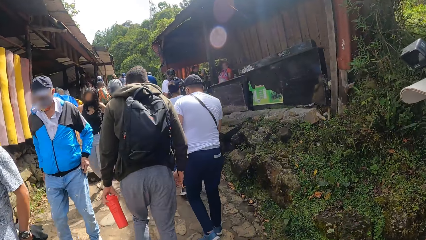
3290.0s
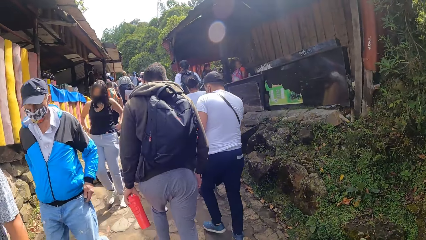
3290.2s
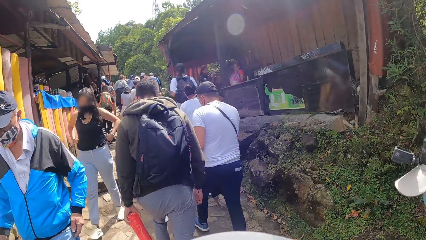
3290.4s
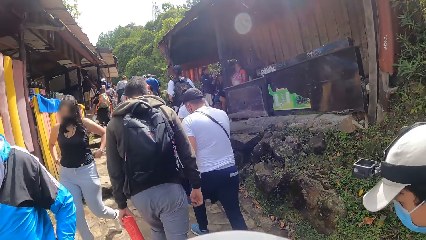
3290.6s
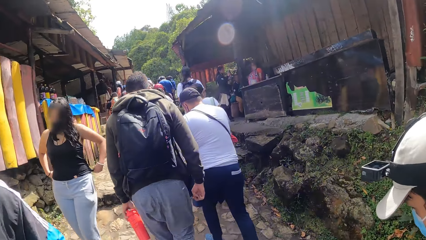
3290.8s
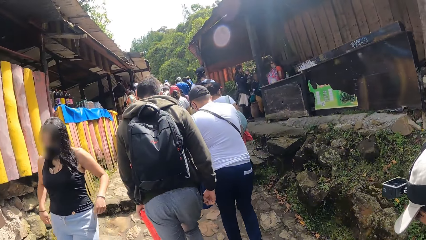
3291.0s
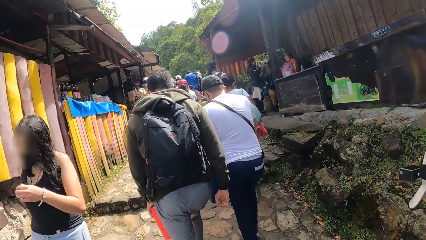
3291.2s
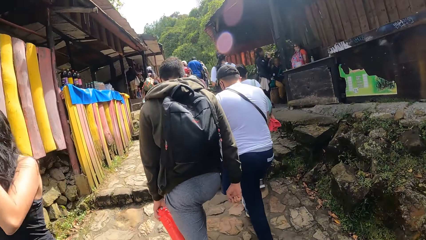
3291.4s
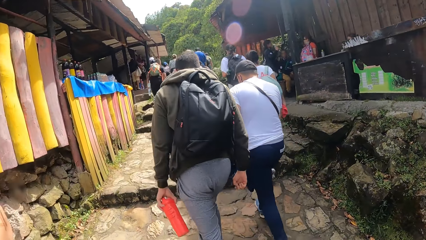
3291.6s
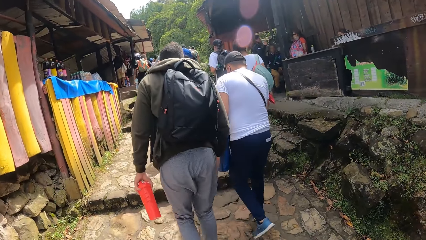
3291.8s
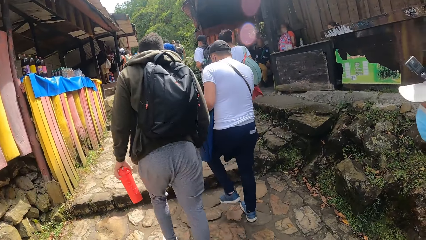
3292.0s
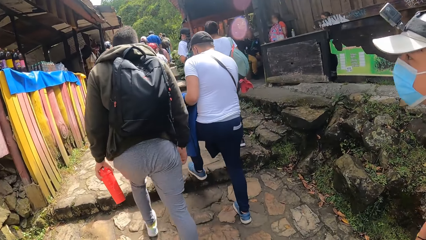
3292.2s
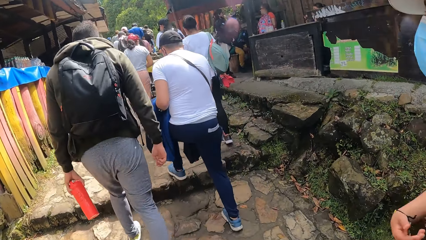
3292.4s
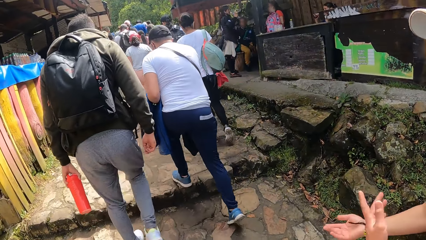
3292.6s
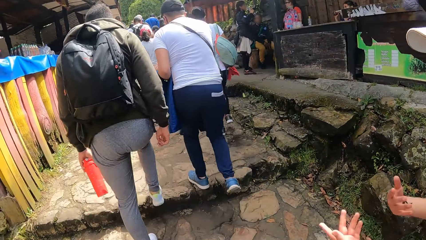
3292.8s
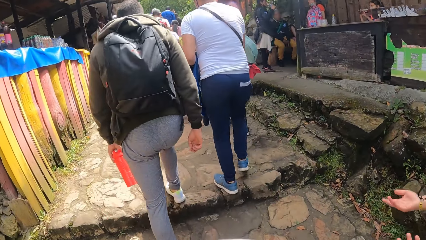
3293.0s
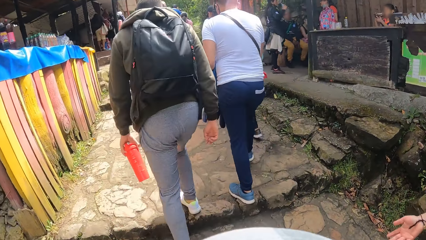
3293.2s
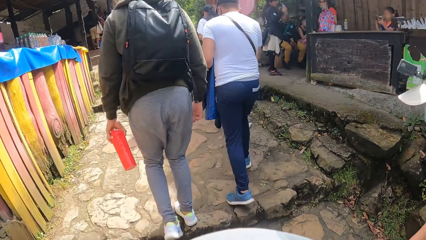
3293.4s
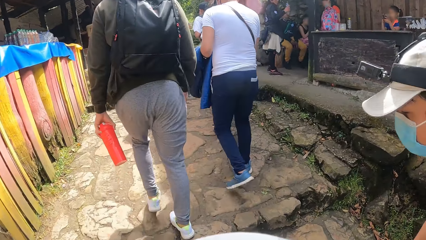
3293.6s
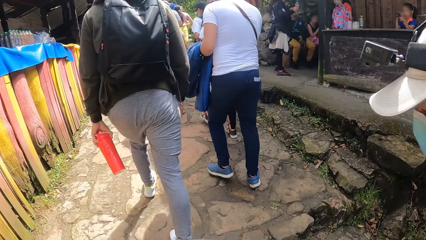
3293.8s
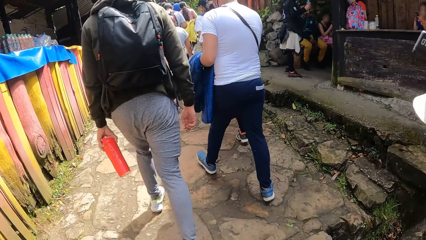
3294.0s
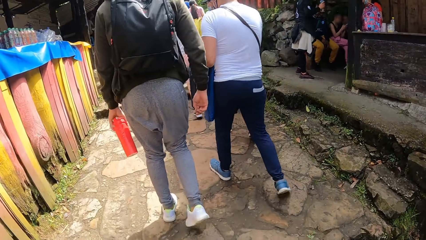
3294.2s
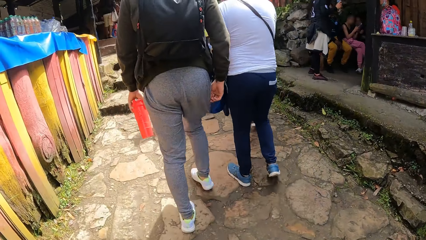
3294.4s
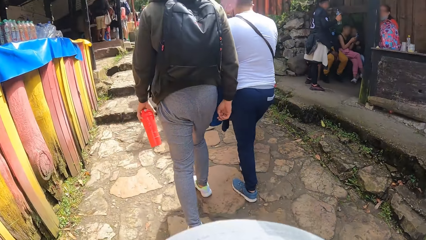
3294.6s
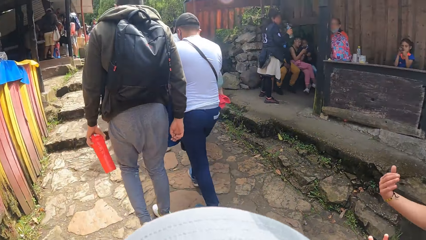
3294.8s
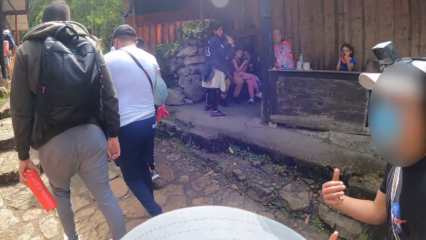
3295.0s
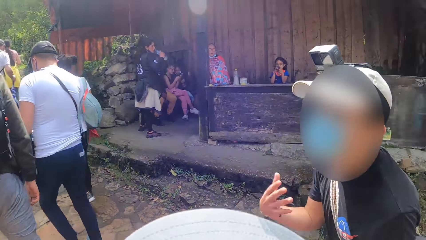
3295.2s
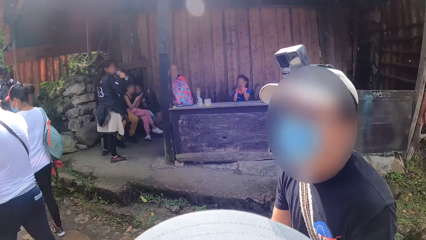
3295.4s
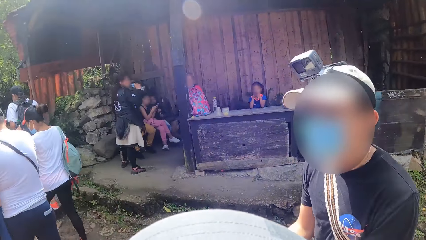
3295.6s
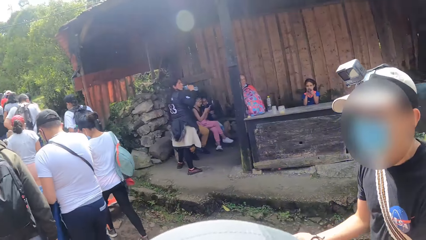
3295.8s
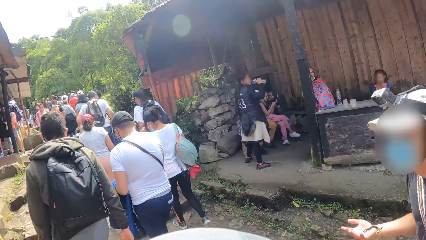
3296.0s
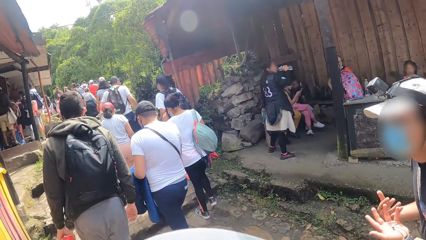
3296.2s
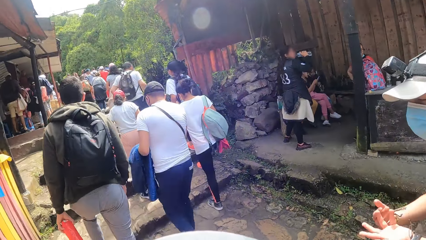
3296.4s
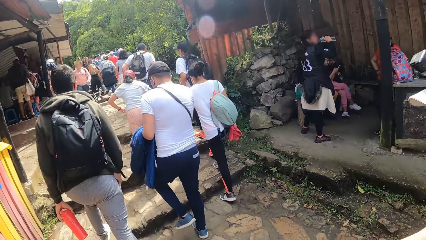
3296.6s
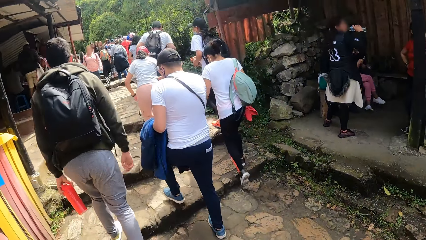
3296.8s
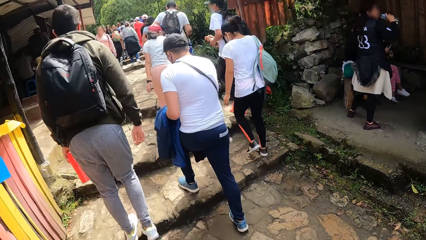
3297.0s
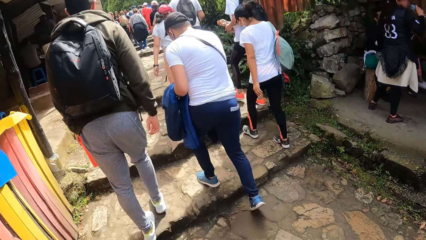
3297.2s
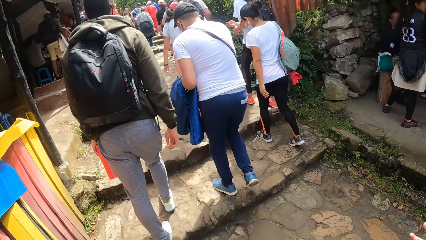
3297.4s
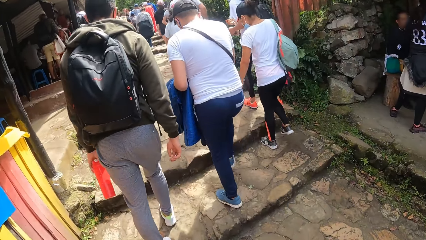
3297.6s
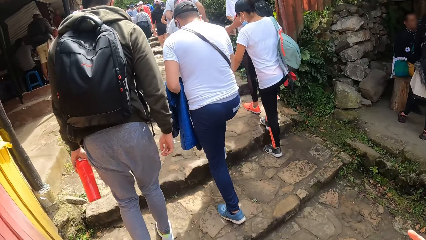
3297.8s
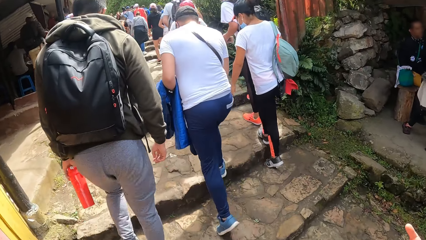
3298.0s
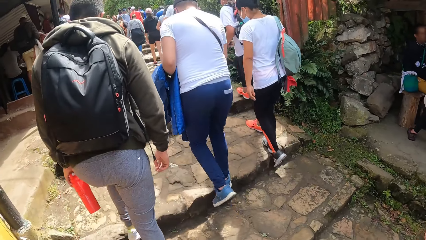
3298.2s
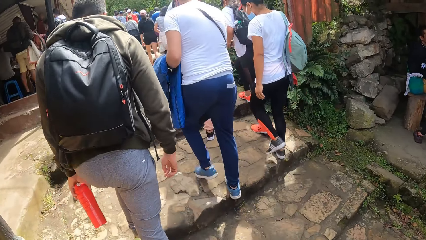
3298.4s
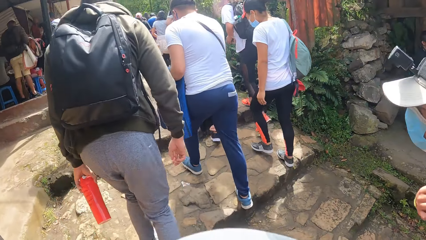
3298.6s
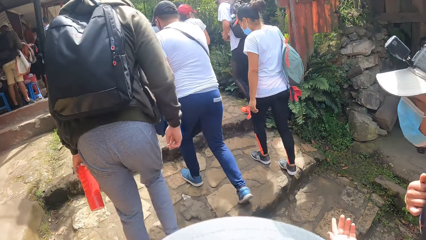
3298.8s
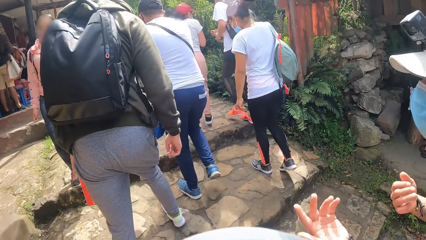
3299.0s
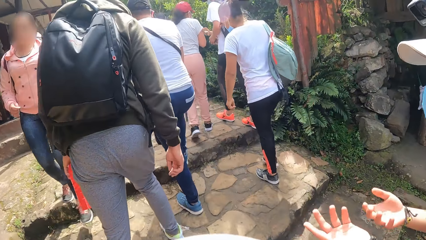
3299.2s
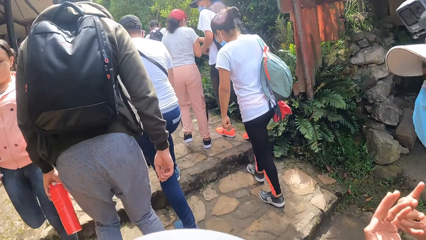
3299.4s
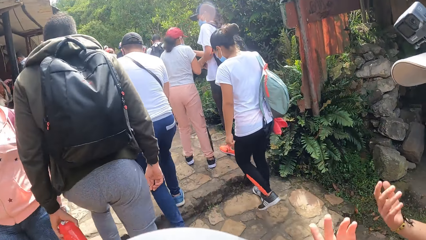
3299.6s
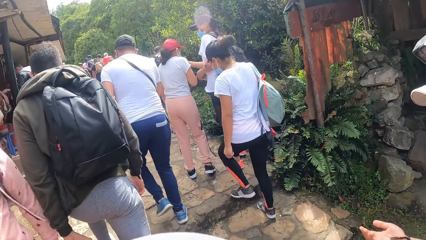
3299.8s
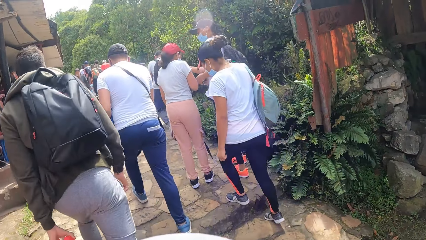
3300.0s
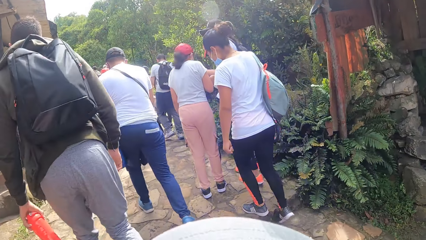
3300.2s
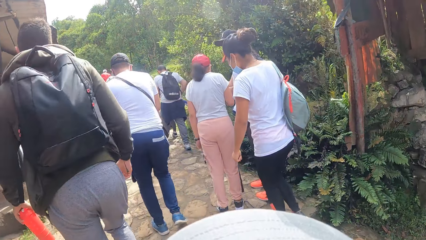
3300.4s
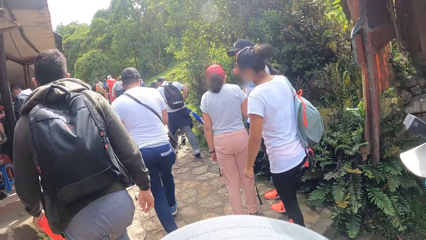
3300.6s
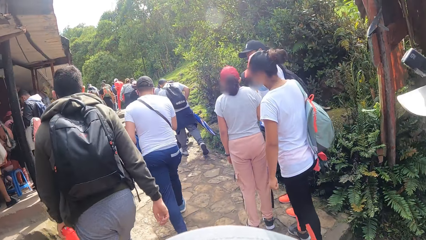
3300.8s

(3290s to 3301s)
A person demonstrates with his hands. The person walks around. The camera wearer walks around.

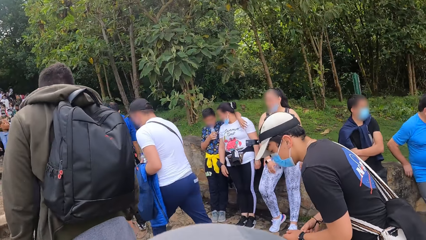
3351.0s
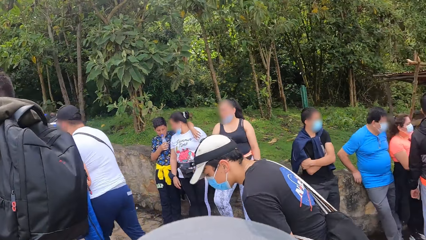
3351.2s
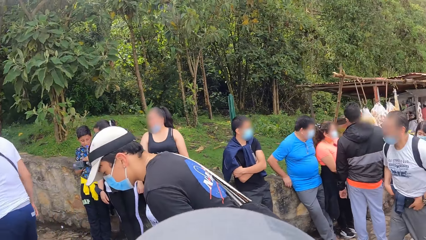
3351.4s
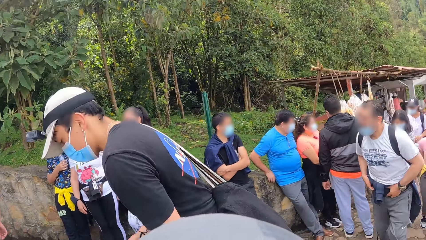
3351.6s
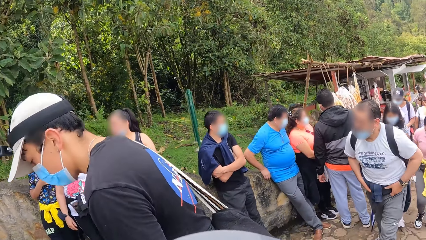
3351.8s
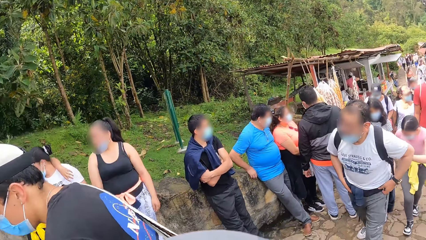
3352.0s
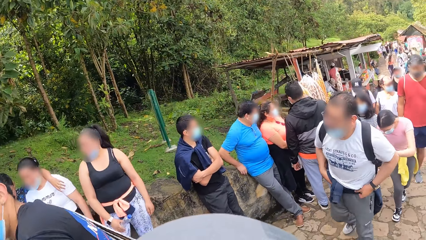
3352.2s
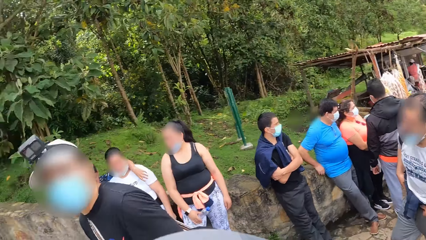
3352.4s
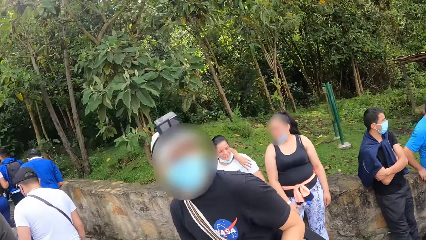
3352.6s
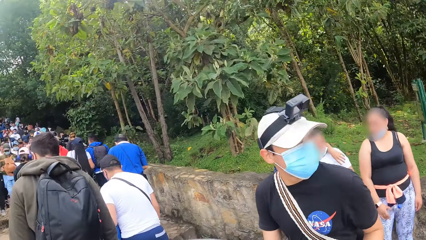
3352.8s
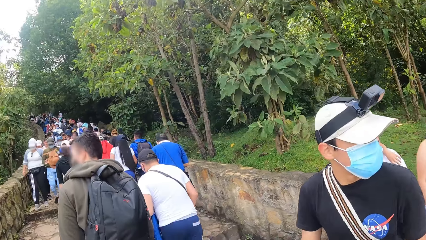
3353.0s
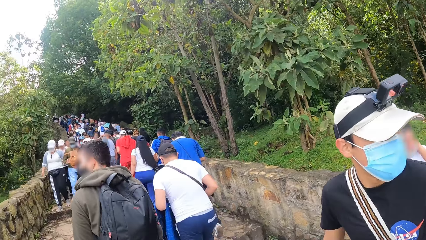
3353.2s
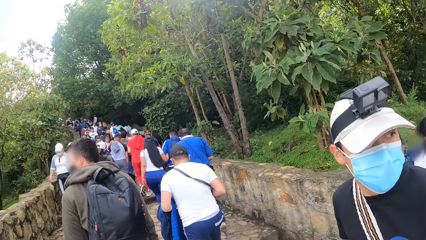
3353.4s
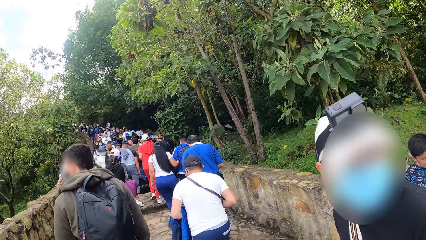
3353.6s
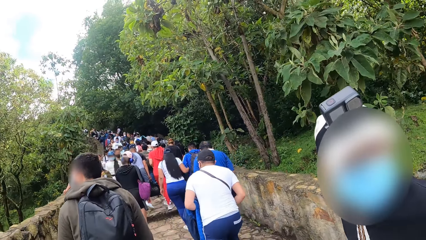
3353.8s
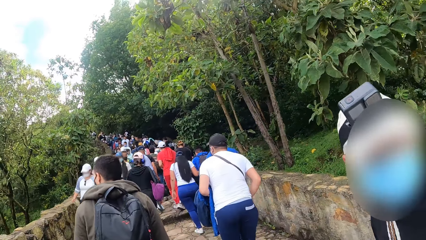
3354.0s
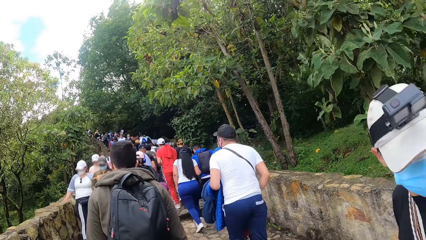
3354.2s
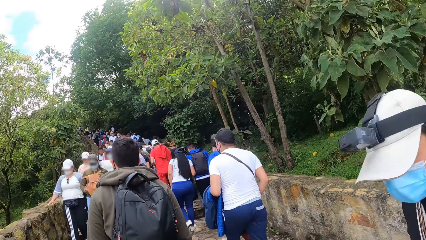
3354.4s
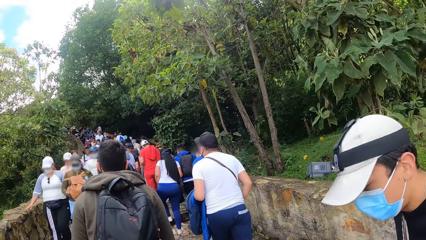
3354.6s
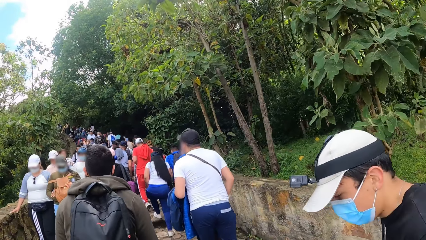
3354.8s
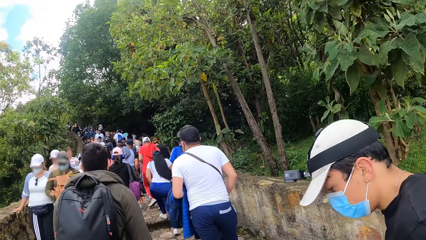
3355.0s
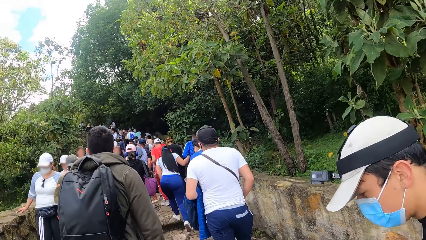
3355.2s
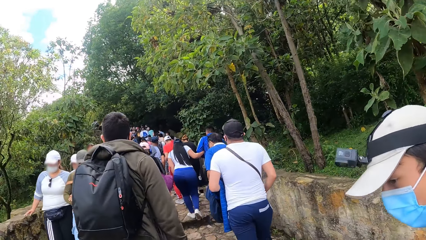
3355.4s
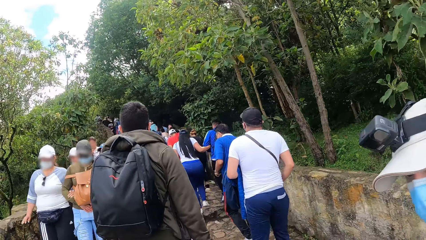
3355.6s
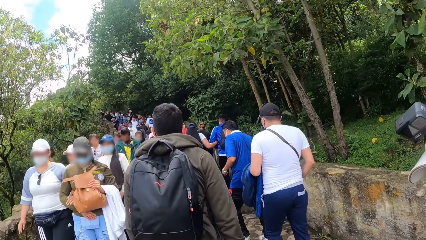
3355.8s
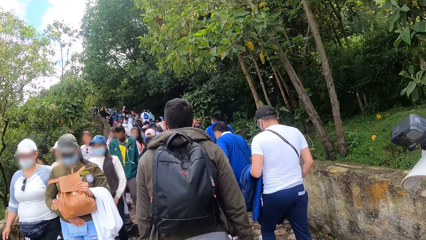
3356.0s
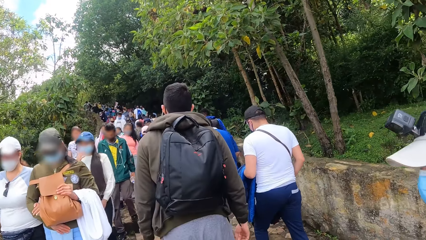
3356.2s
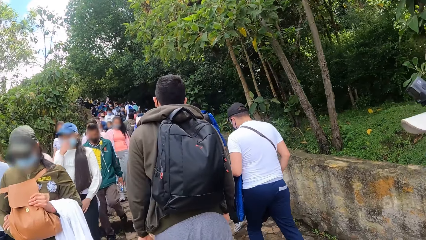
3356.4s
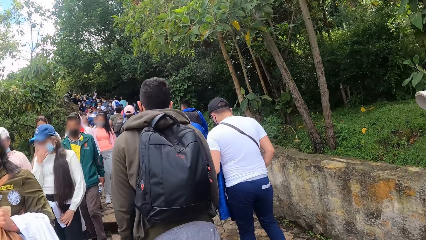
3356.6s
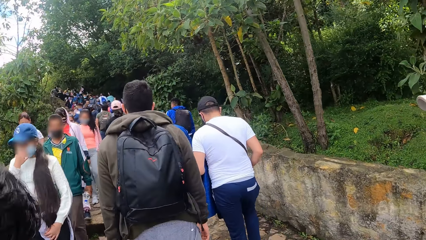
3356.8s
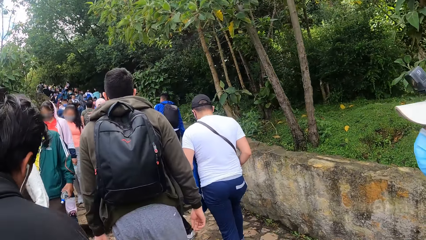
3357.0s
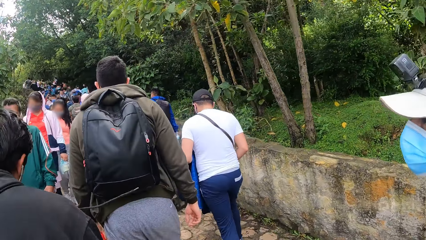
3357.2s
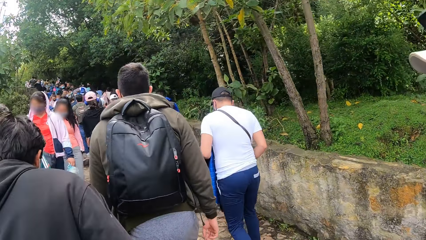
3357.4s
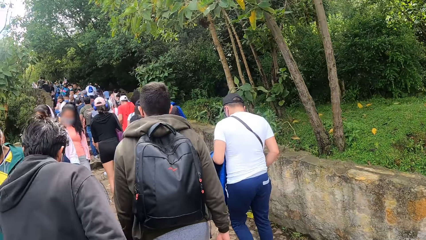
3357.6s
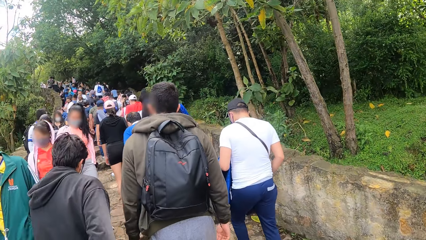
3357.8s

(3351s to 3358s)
The camera wearer looks around. A person walks around. The camera wearer looks around.
